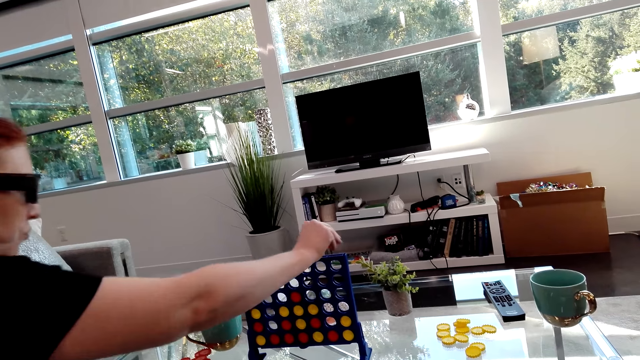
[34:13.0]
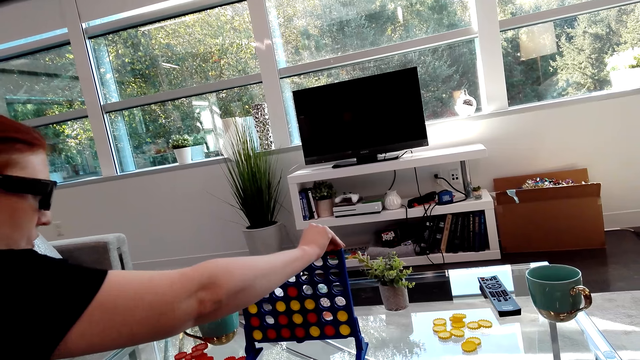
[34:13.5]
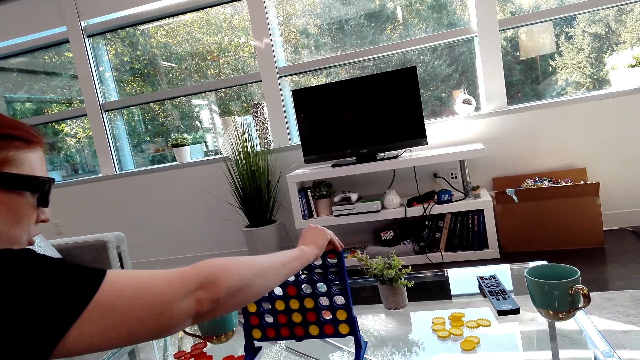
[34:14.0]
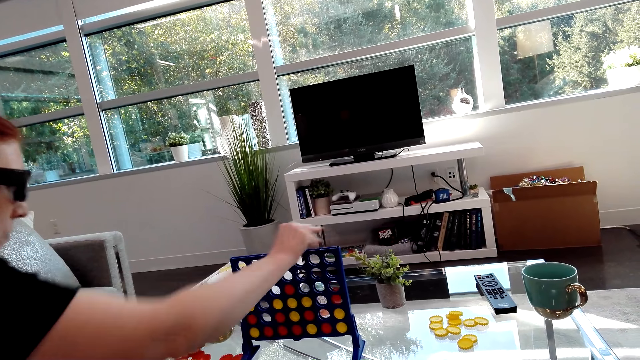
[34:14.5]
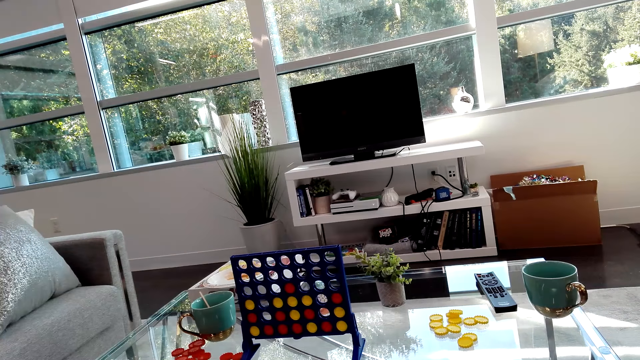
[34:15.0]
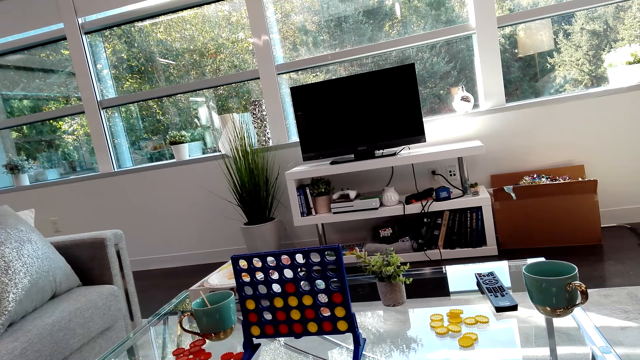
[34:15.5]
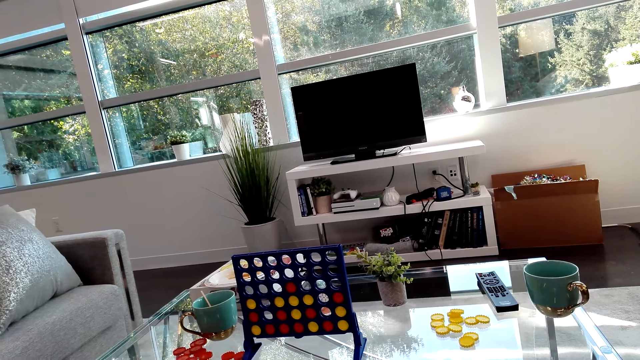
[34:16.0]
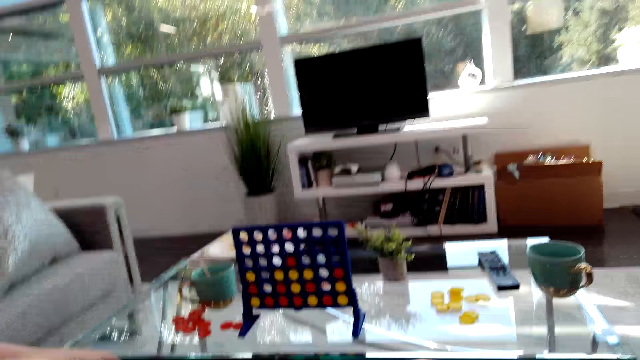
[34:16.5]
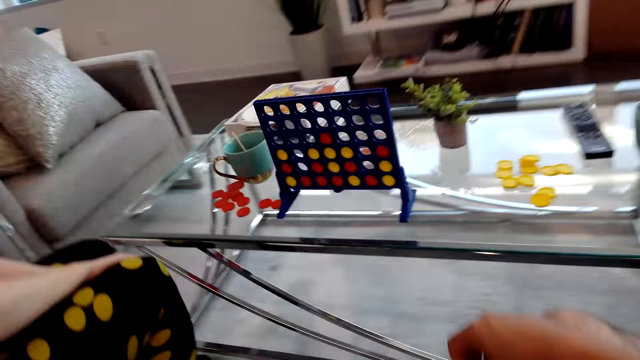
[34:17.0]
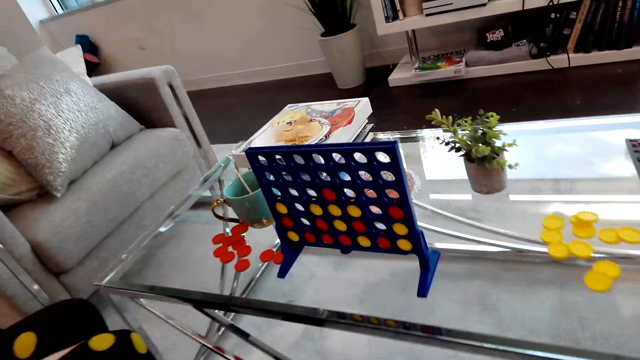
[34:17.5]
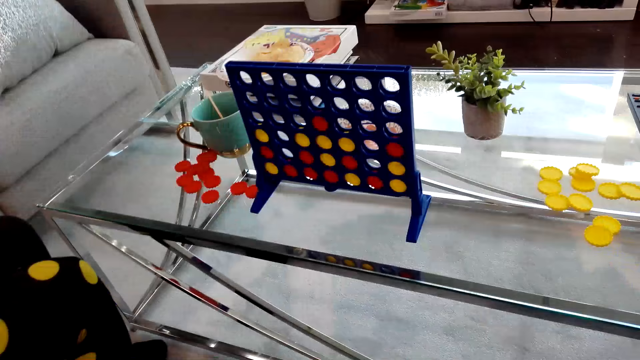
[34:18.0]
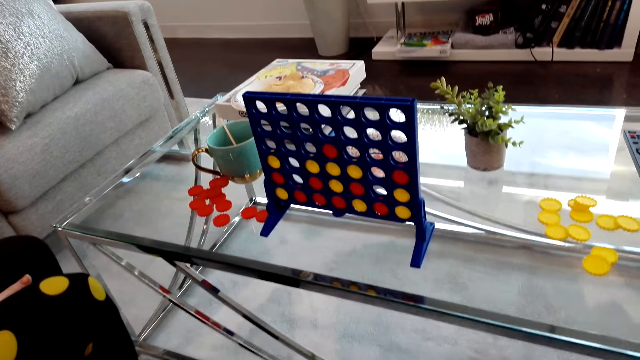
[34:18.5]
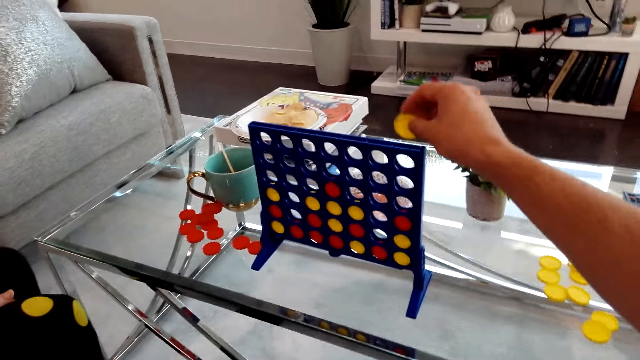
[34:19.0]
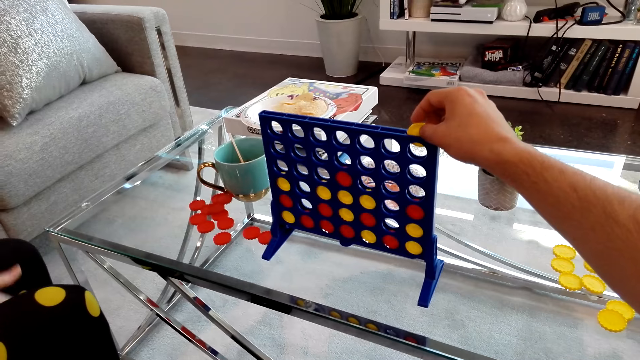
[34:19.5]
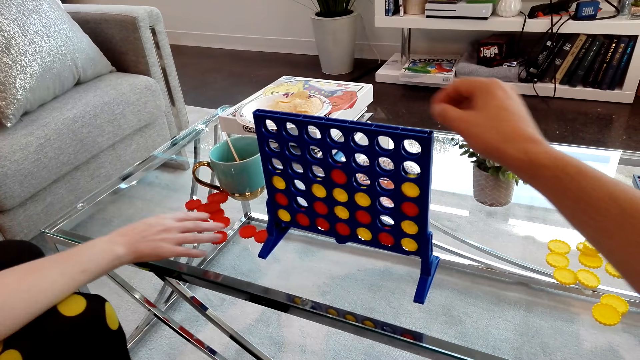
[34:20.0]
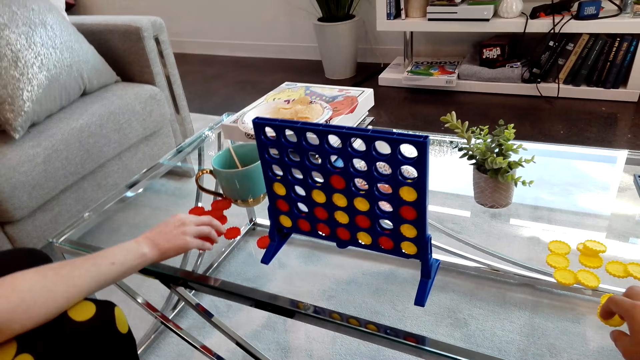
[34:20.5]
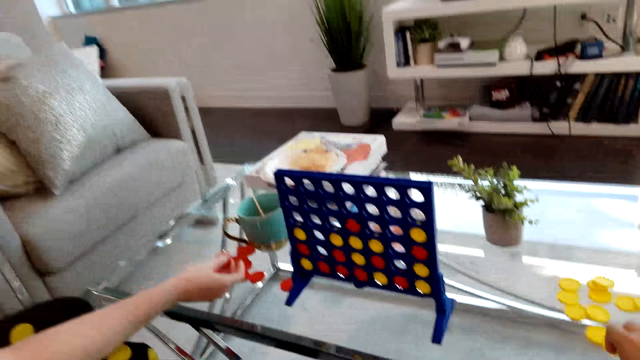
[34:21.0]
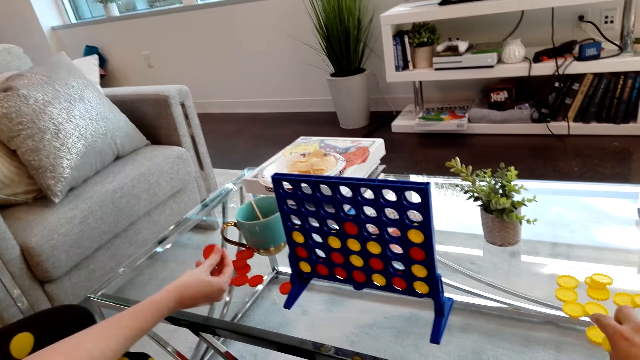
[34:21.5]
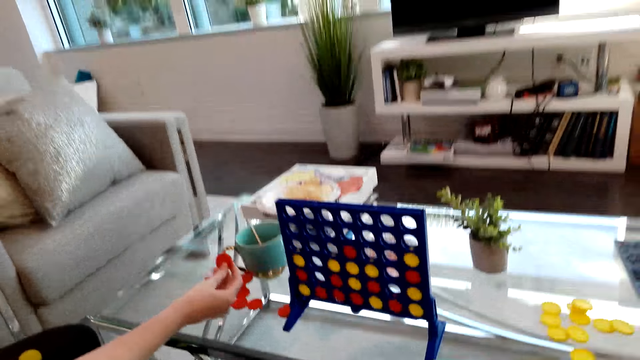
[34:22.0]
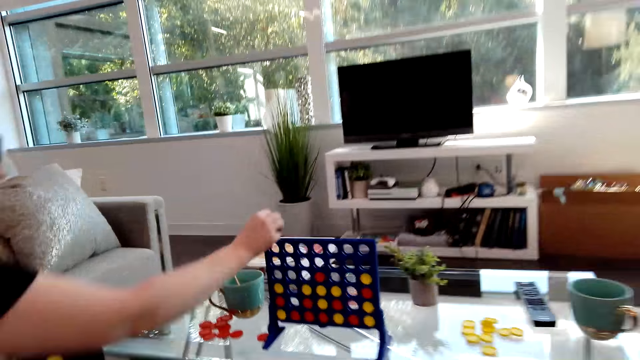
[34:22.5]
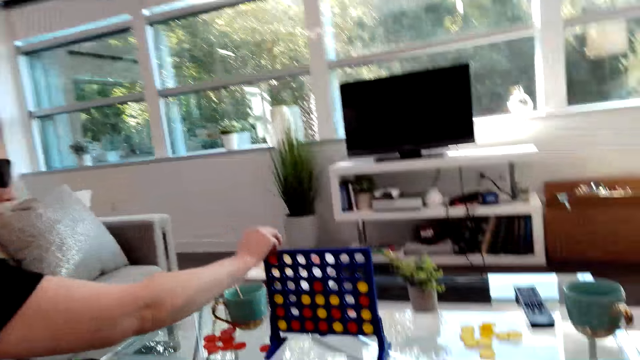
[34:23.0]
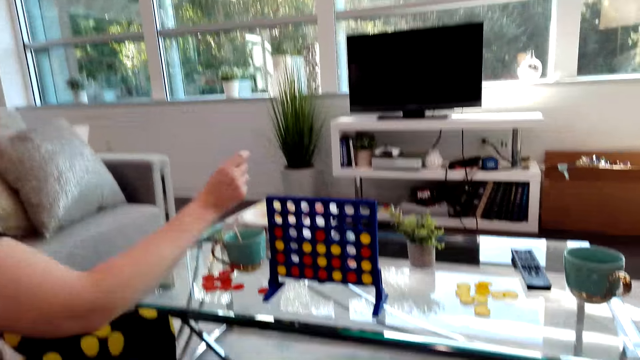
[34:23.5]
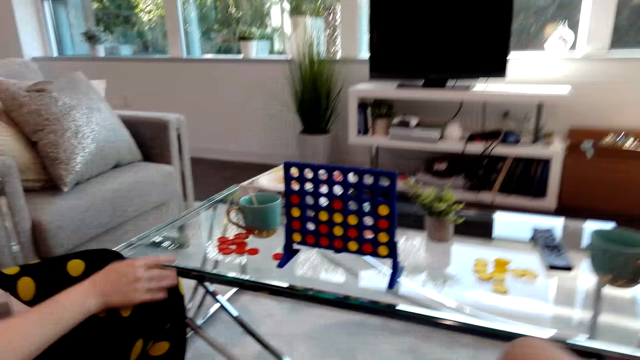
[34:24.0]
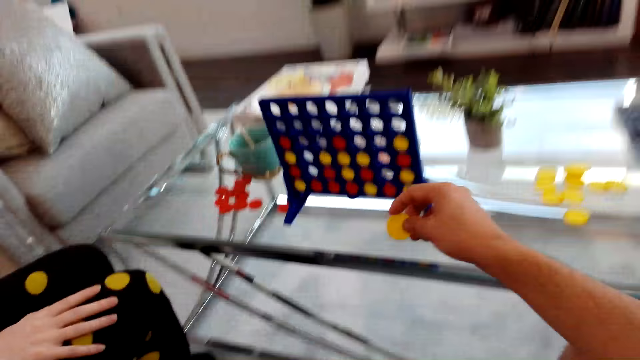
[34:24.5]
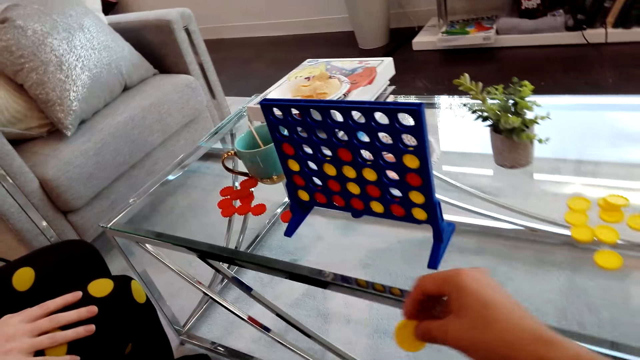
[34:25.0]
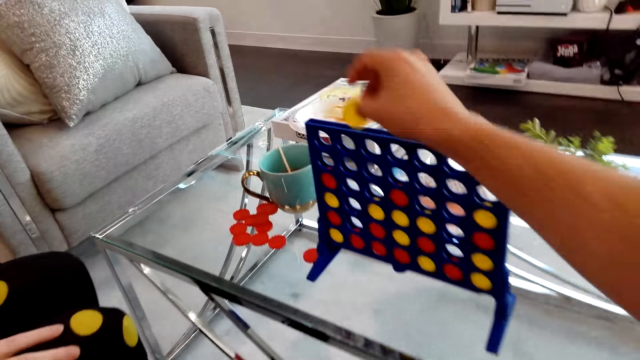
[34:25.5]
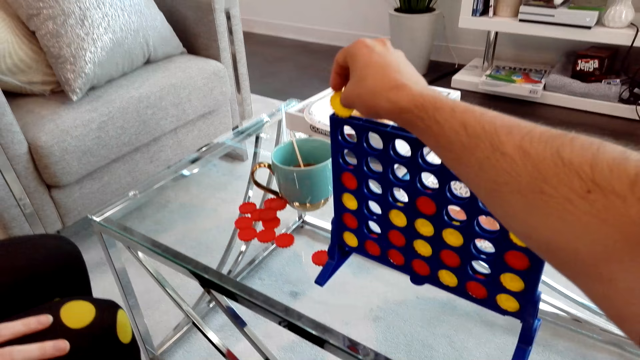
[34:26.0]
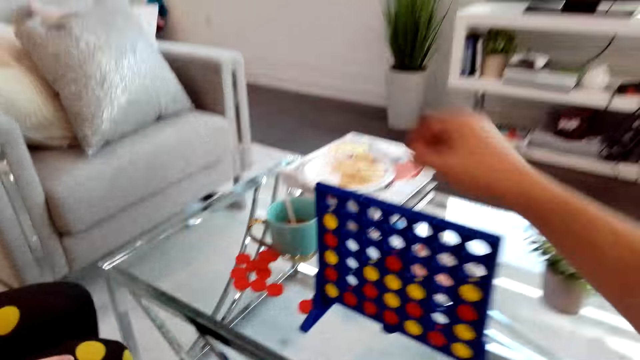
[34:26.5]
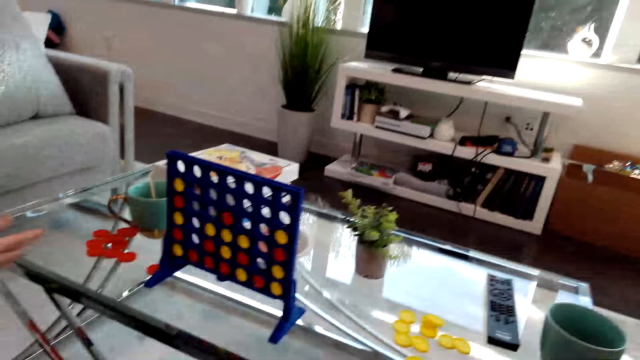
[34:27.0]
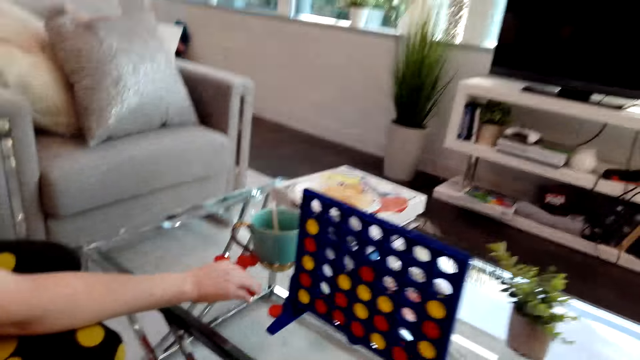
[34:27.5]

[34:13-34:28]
The lady drops a Connect 4 game coin in the board. The lady plays the Connect Four game. The camera wearer plays the Connect Four game. They drop a Connect 4 game coin in the board. The lady picks Connect 4 game coins from the table. The lady drops a Connect 4 game coin in the board. The lady plays the Connect Four game. The camera wearer plays the Connect Four game. They drop a Connect 4 game coin in the board.

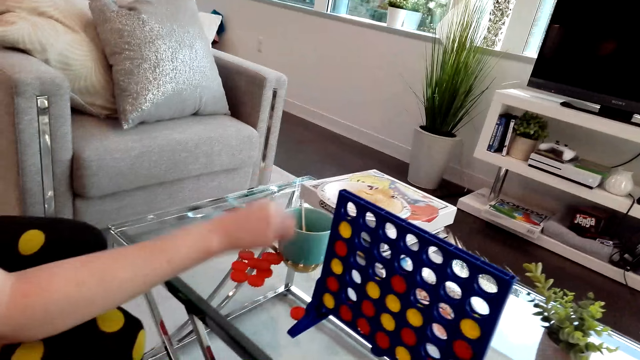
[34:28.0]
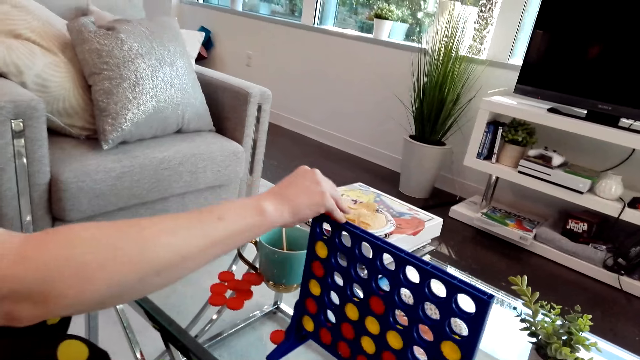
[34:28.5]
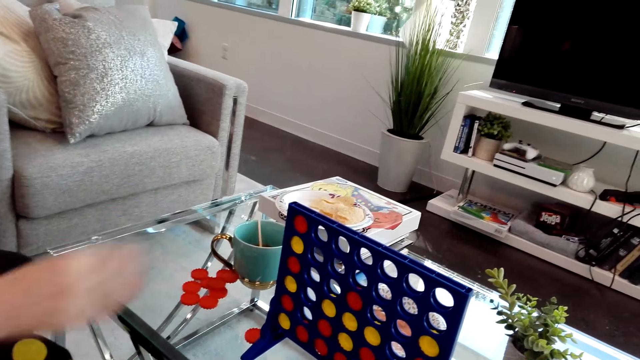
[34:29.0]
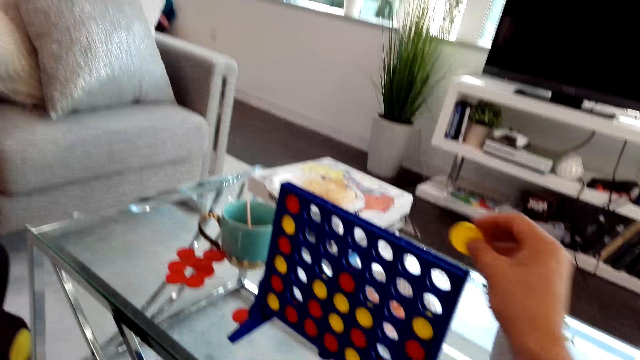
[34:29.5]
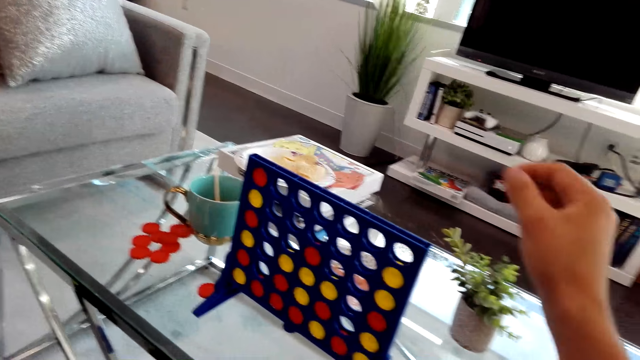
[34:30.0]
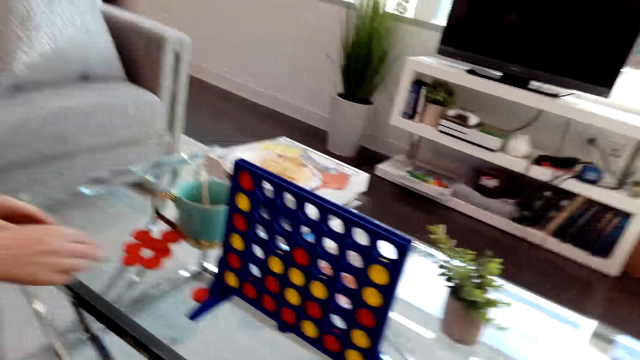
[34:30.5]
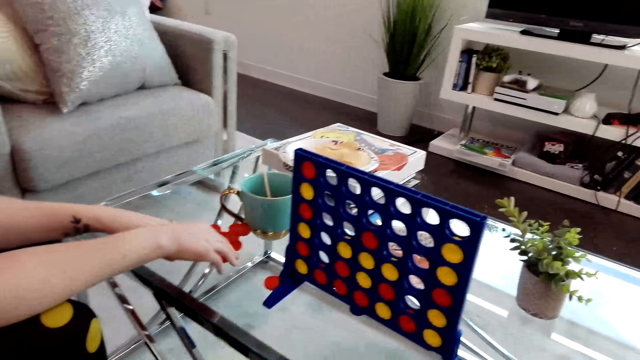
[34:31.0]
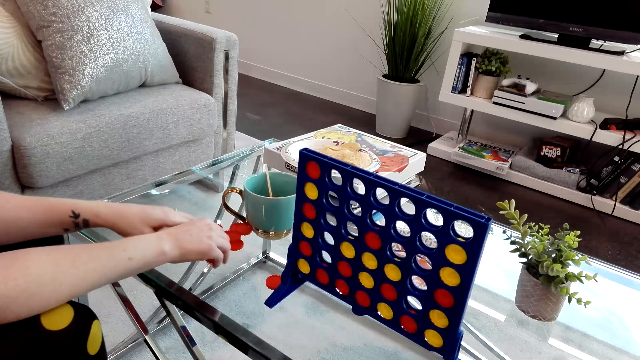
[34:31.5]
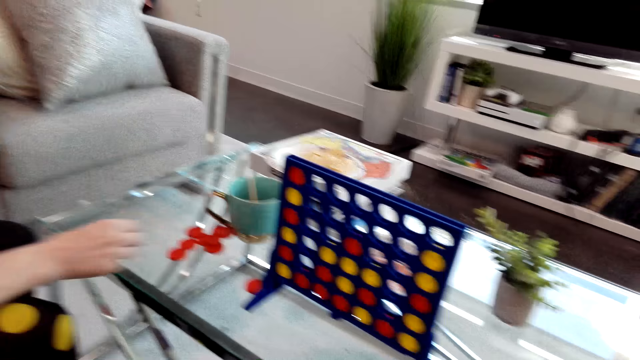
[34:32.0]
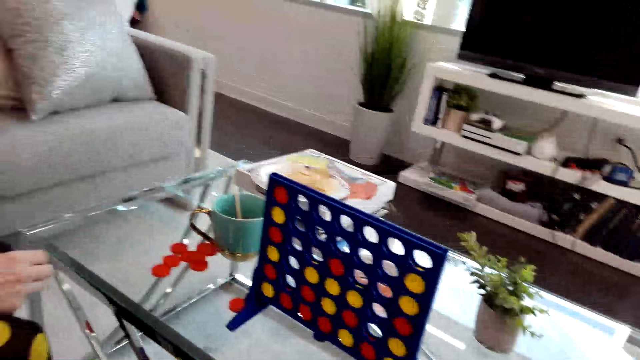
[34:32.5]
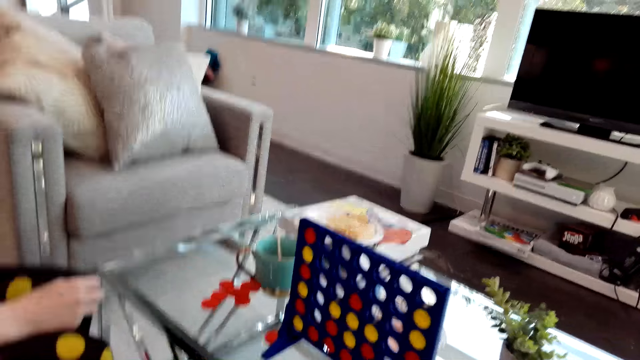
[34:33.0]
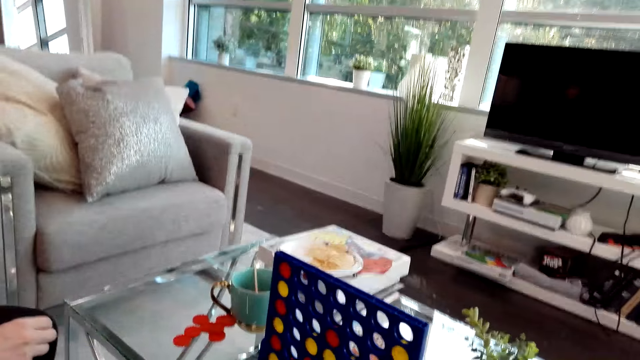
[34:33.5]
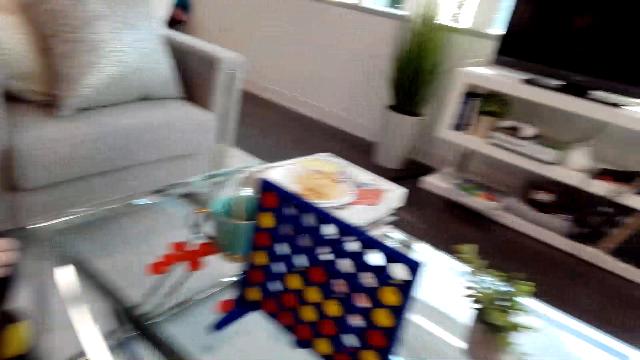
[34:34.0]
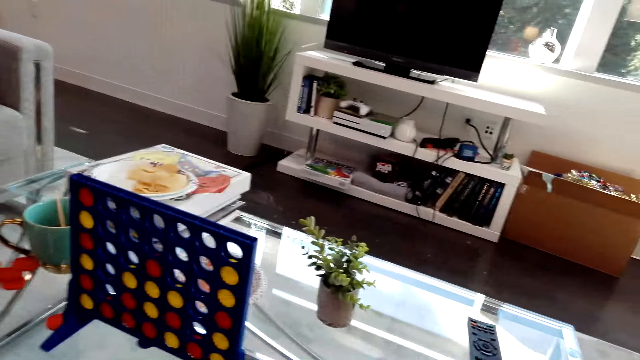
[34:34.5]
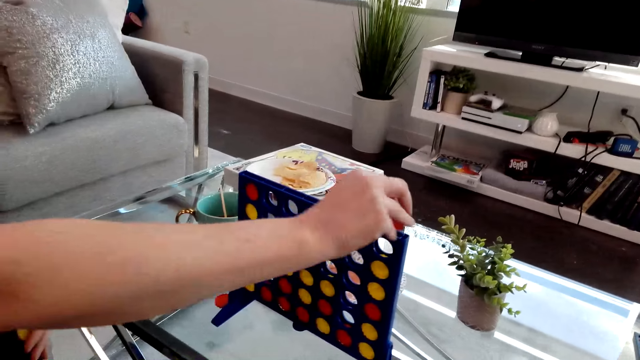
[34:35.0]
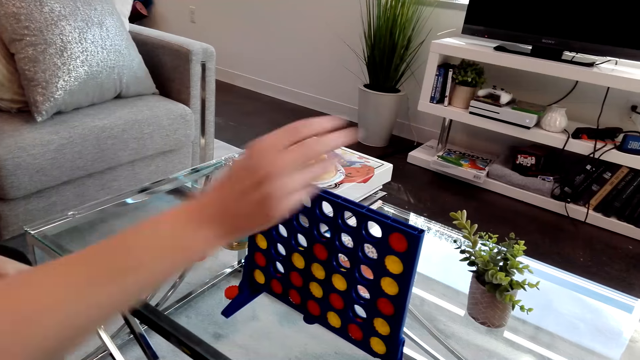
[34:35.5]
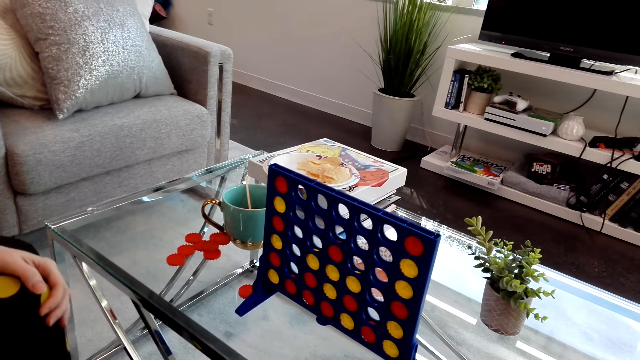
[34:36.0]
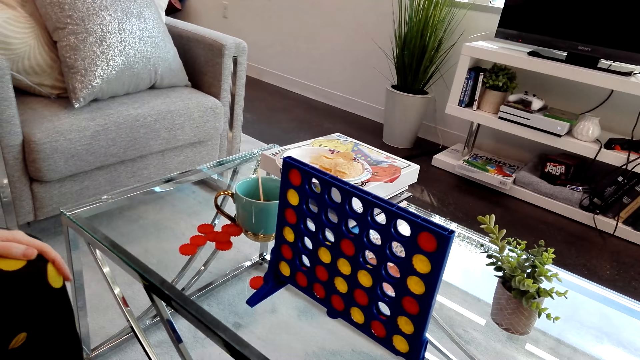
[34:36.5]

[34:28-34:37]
The lady drops a Connect 4 game coin in the board. The lady plays the Connect Four game. The camera wearer drops a Connect 4 game coin in the board. They play the Connect Four game. The lady picks Connect 4 game coins from the table. The lady drops a Connect 4 game coin in the board. The lady plays the Connect Four game.
